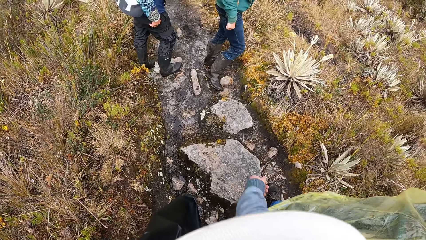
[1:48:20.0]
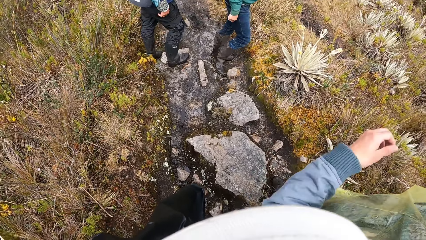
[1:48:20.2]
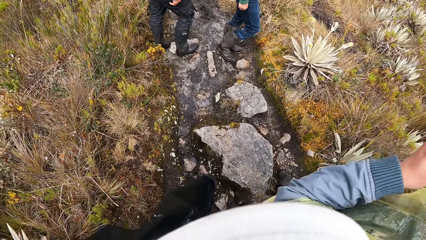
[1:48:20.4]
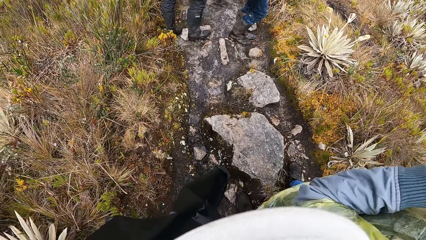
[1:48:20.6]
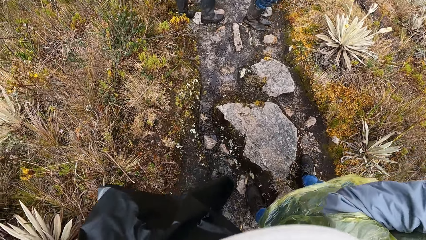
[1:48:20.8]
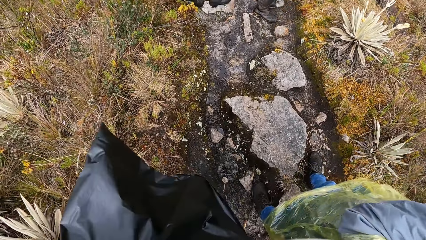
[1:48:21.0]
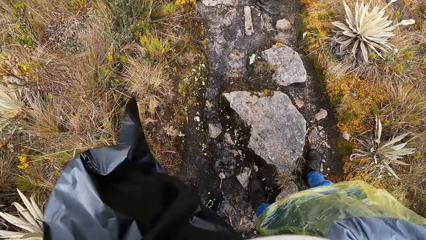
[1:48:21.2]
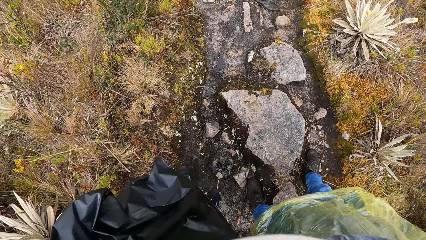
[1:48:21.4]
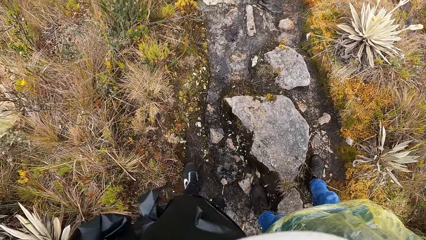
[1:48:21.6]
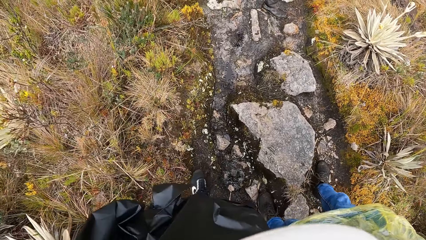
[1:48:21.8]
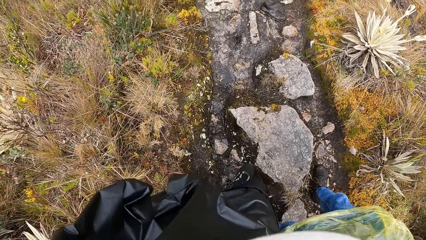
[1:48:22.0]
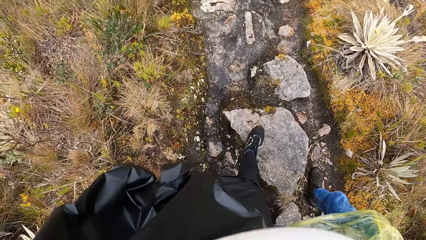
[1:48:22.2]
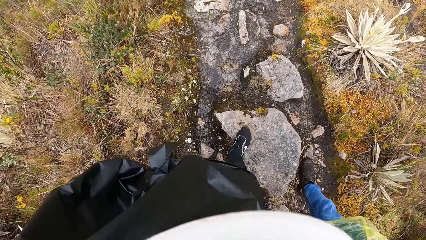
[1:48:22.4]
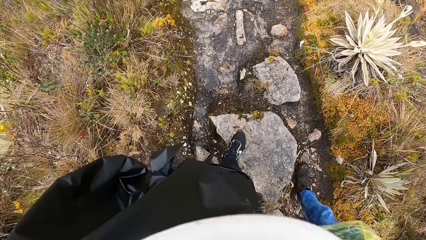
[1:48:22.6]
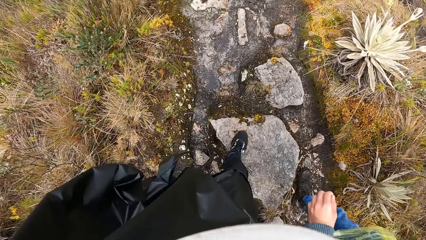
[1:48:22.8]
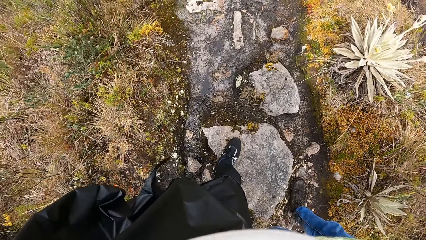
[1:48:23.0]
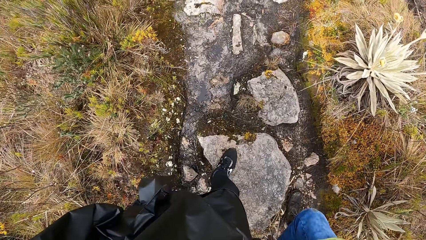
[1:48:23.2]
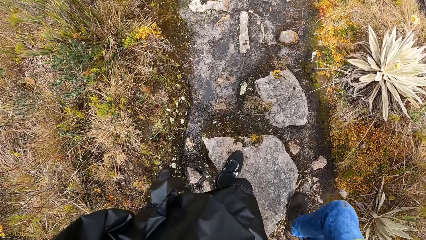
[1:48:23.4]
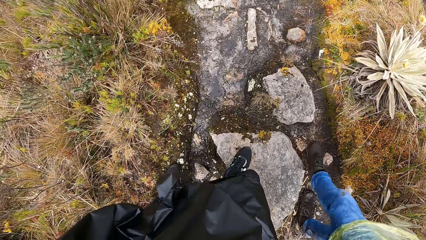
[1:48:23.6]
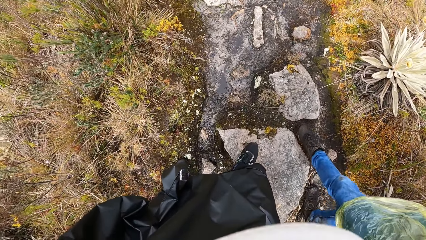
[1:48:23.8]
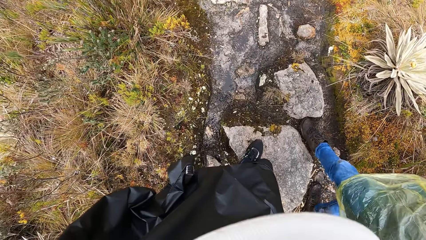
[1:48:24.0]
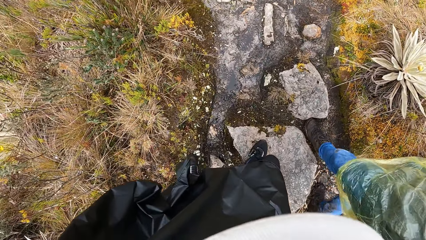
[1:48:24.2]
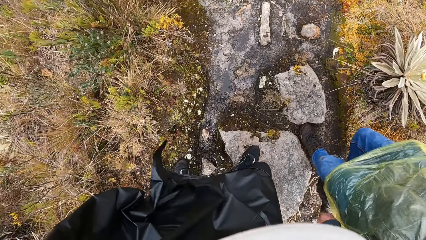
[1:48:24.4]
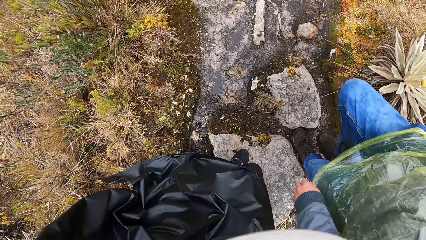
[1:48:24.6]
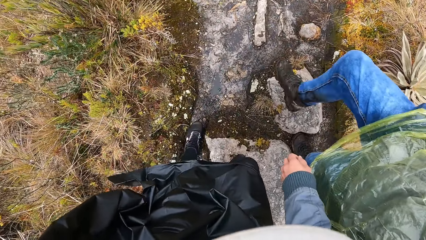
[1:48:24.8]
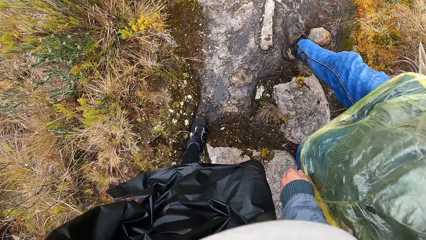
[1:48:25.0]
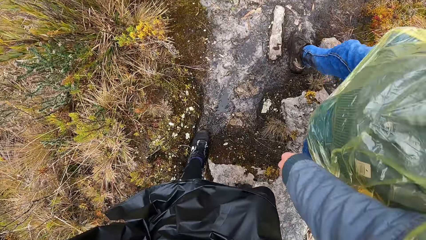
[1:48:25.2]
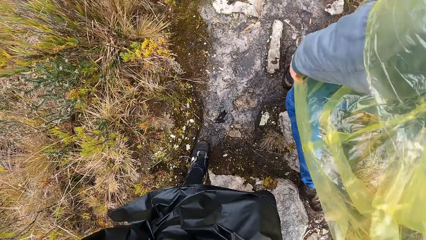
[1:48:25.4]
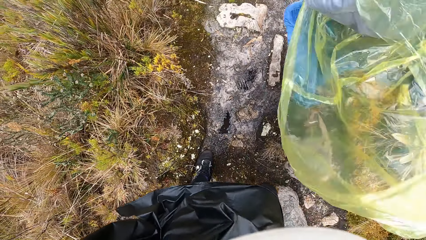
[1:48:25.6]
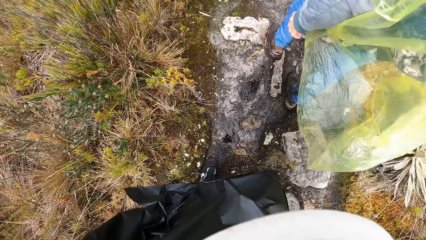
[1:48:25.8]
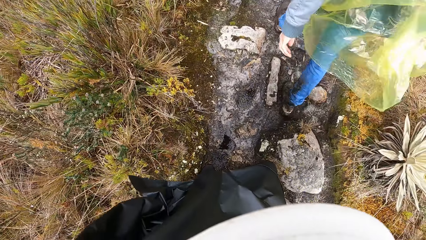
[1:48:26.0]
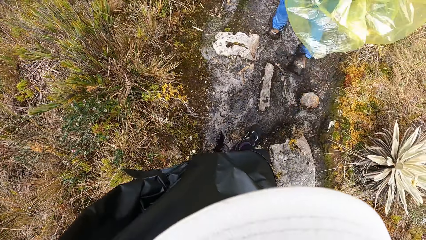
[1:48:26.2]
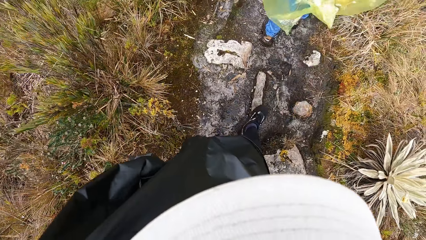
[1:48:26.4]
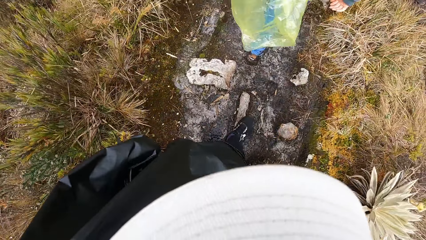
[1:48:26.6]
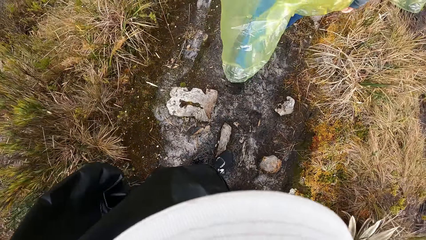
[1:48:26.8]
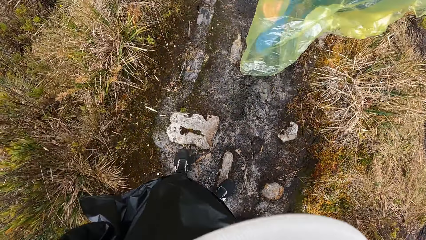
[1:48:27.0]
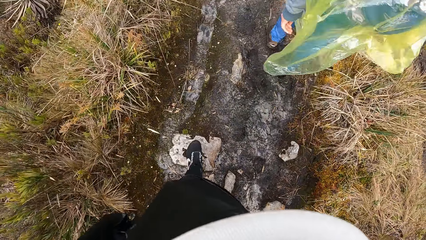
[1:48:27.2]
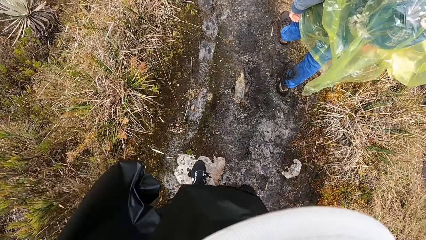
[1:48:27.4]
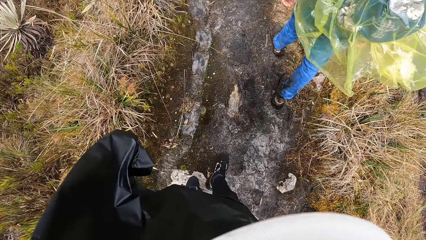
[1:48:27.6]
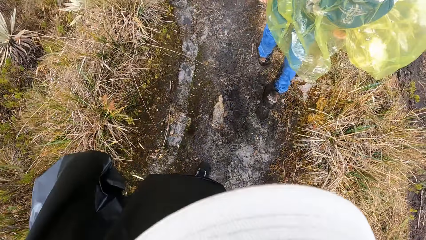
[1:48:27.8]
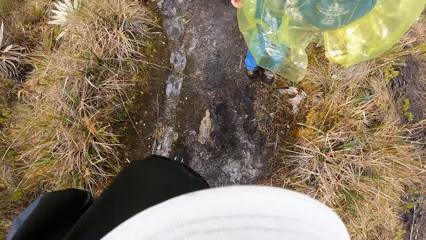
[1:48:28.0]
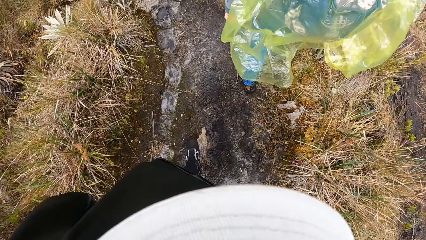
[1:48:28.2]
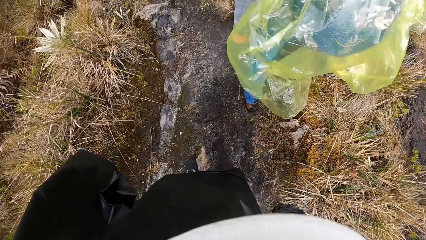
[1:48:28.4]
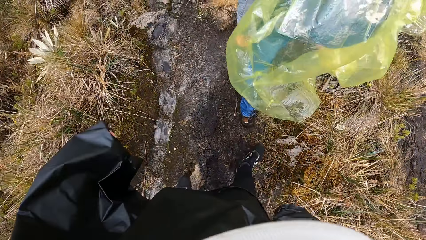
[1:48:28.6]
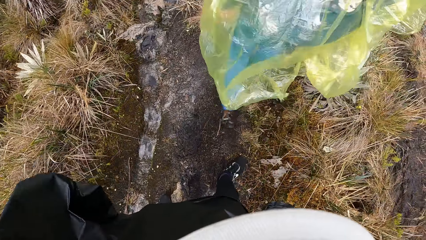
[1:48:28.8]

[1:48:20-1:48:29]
The camera wearer walks around. They hike up a mountain.

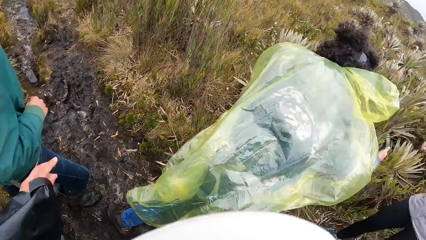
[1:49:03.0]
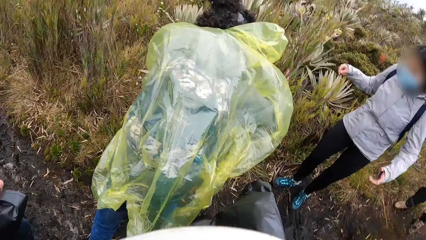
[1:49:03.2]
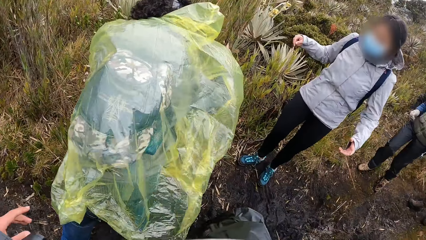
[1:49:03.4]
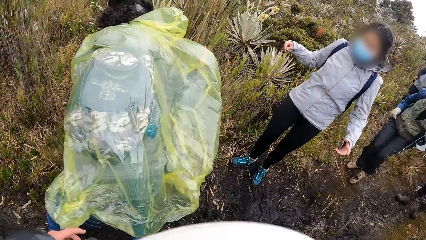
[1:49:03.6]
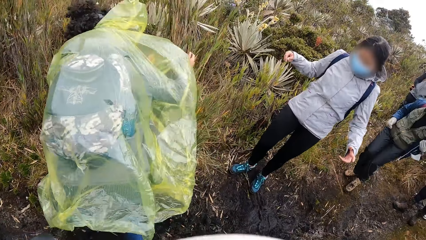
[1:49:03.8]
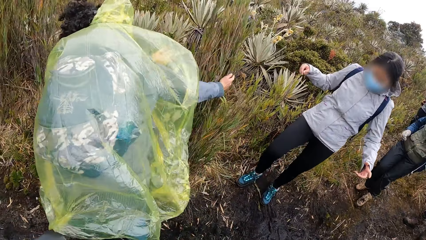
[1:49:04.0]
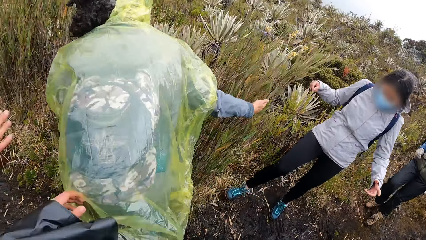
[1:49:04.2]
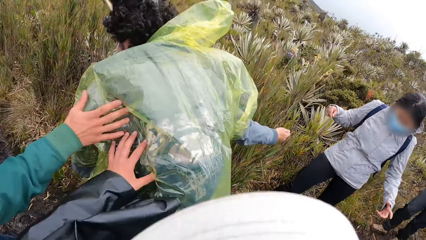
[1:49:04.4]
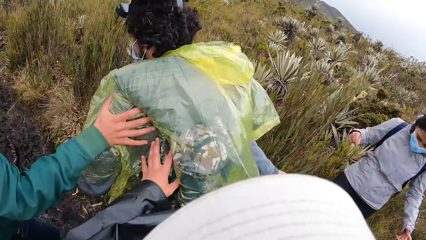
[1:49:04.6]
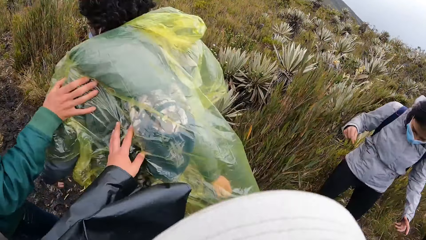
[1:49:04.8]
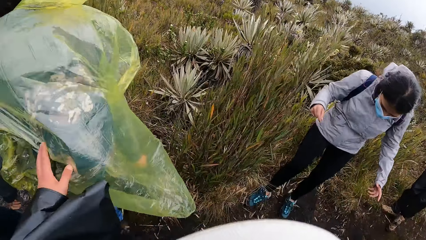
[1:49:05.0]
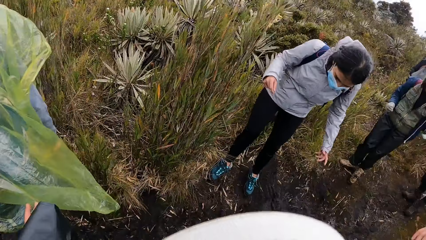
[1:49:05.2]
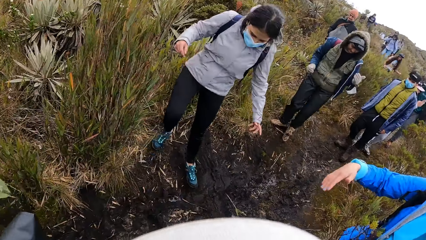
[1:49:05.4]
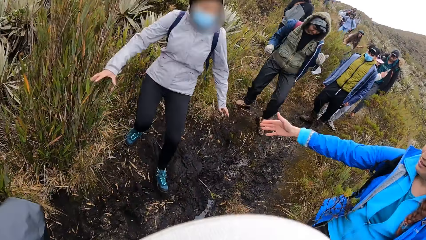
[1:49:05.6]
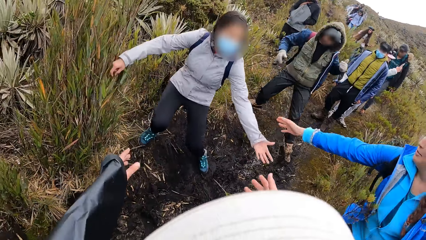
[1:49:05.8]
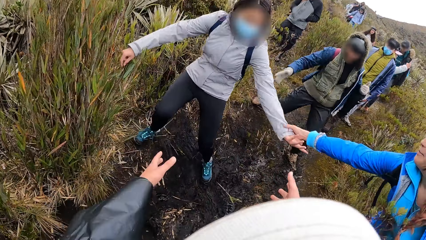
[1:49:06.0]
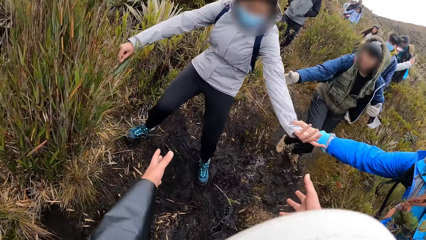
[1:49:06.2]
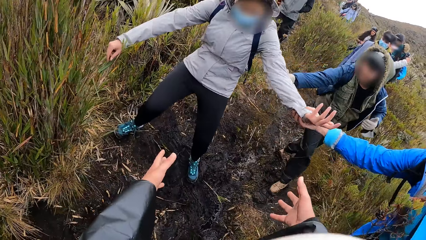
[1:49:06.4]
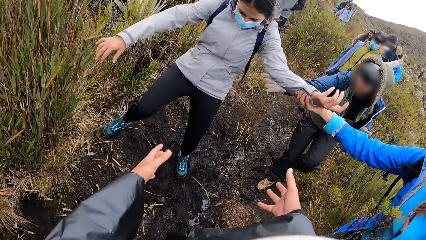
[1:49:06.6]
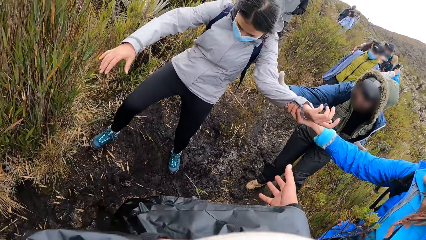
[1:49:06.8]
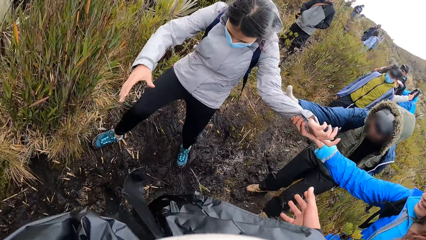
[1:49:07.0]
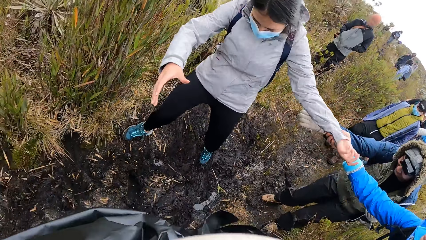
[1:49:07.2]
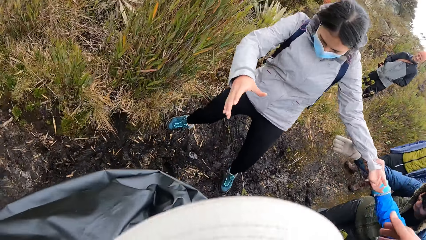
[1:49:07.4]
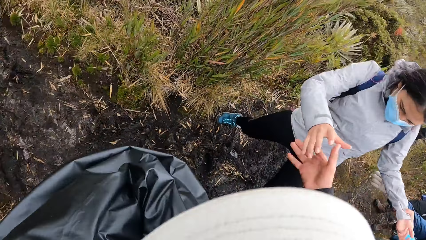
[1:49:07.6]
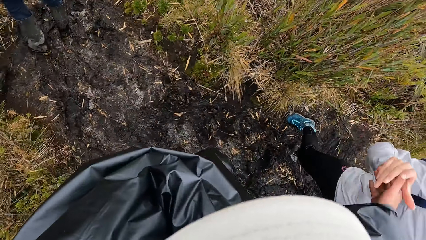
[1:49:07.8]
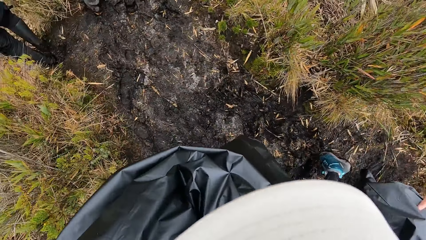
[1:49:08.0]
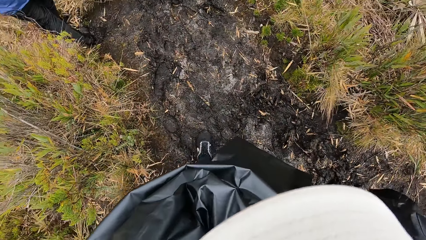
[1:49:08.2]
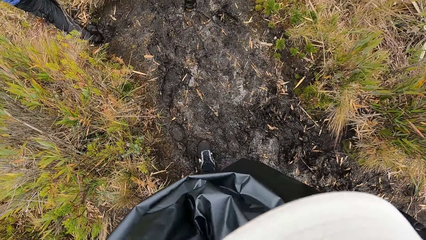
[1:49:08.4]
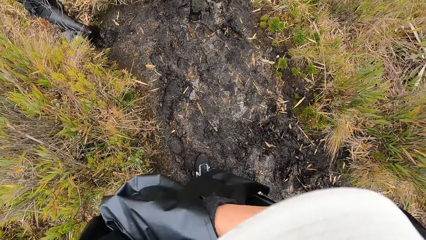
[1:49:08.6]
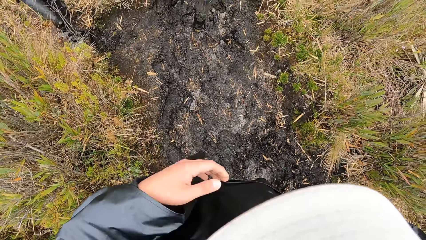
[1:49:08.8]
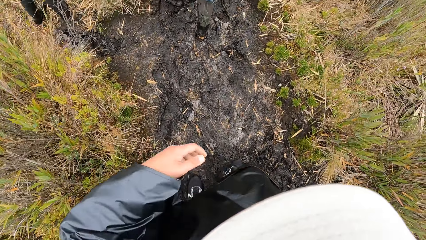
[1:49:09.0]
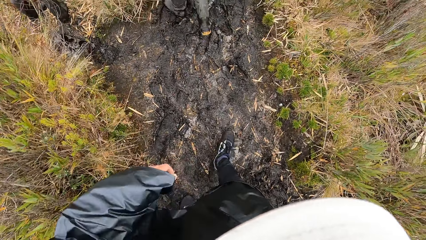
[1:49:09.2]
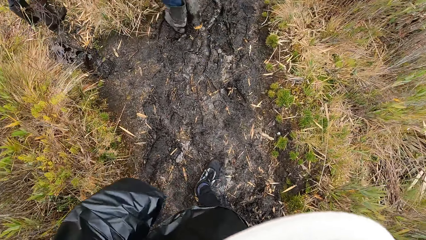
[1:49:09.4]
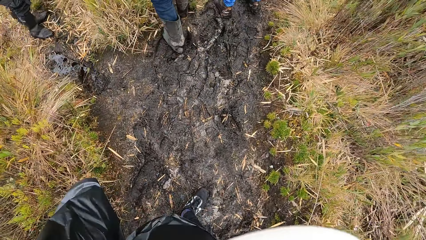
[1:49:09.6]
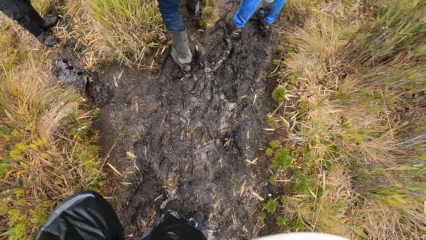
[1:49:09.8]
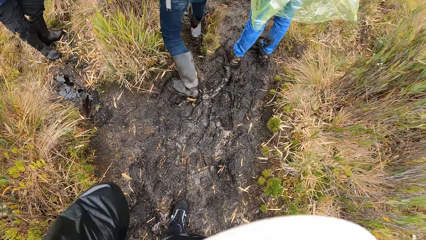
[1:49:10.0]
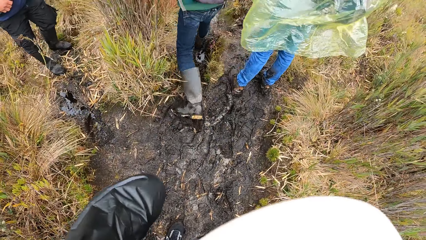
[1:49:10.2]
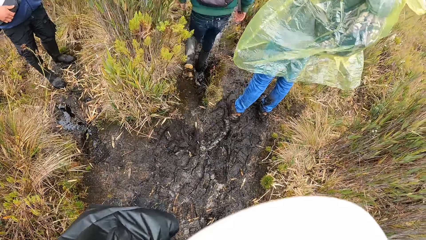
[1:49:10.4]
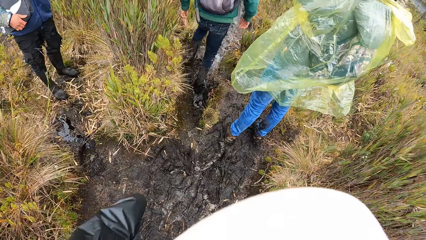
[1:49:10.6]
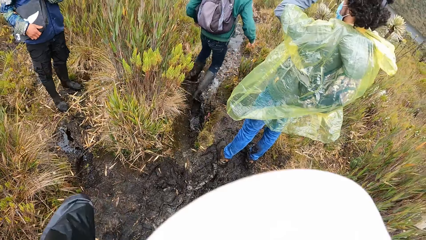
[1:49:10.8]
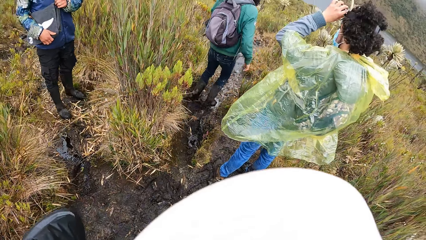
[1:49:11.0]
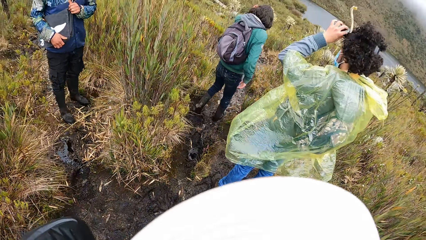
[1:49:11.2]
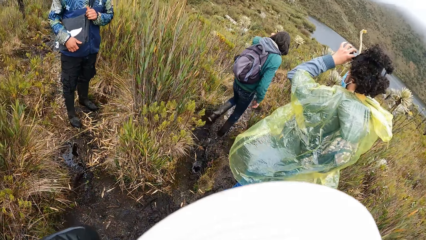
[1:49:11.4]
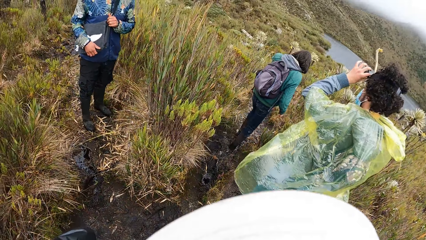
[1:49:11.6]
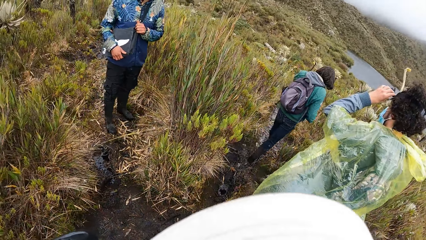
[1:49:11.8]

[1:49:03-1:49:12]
The camera wearer holds a man with her left hand. She touches the man. She stretches the hands. She holds a woman's hand with her right hand. She walks on the mud.
